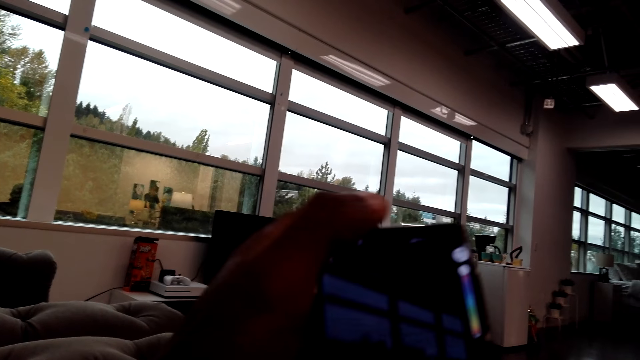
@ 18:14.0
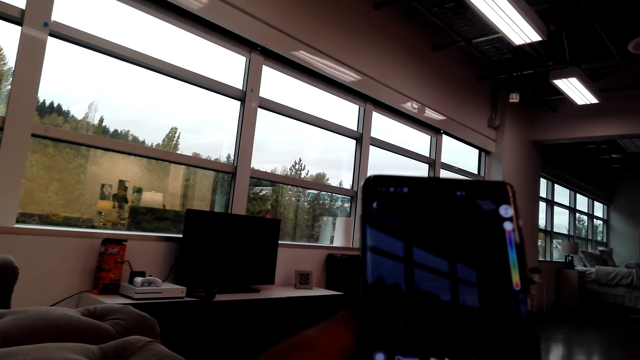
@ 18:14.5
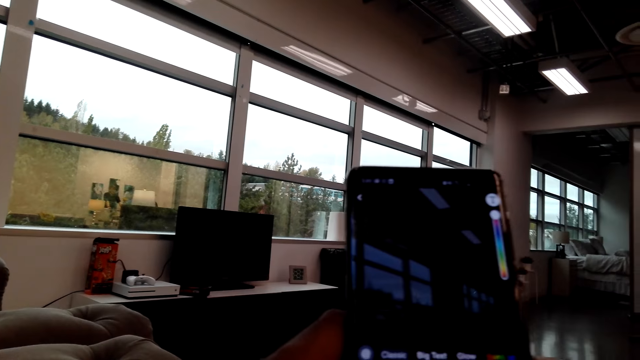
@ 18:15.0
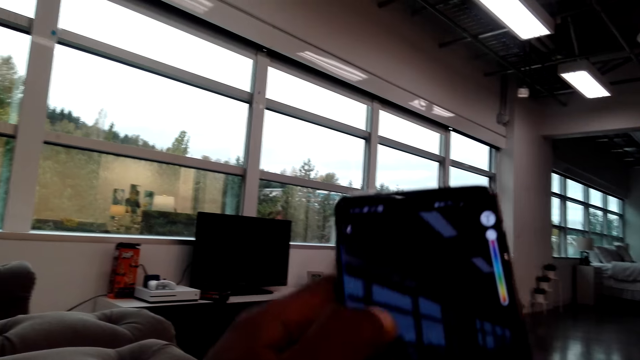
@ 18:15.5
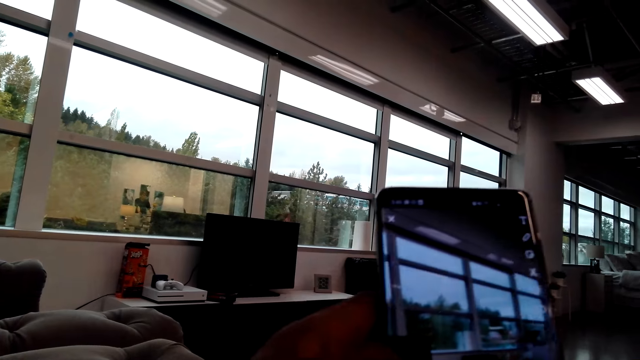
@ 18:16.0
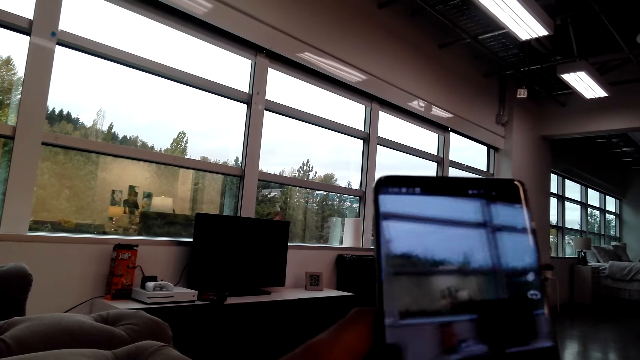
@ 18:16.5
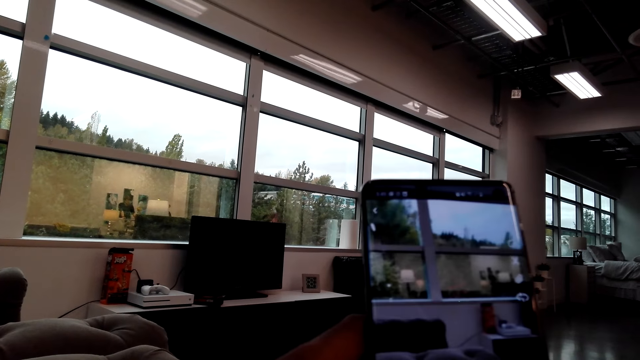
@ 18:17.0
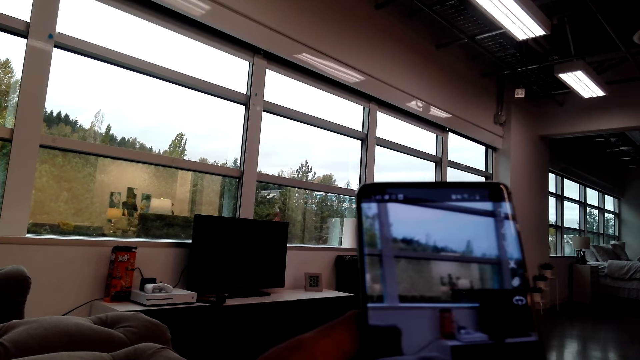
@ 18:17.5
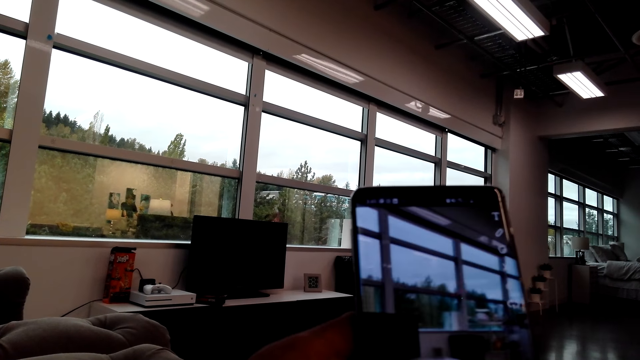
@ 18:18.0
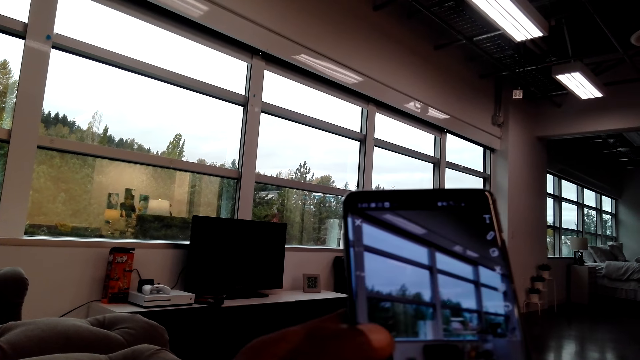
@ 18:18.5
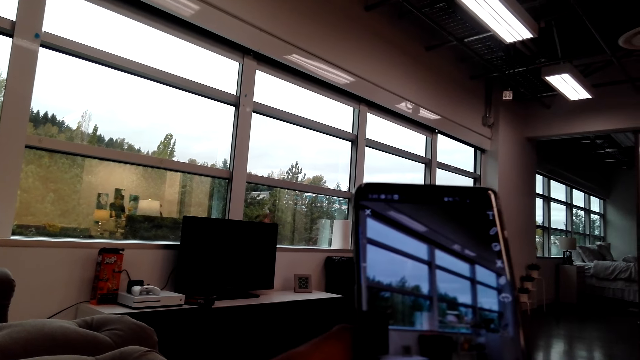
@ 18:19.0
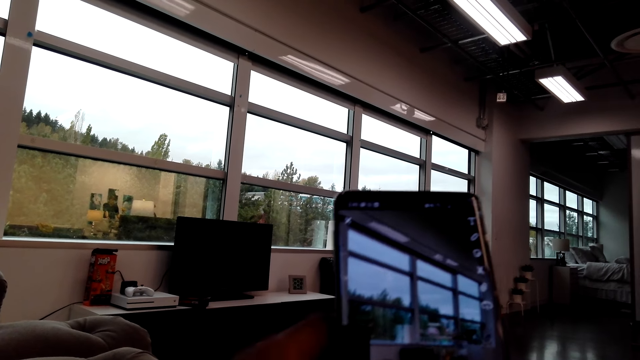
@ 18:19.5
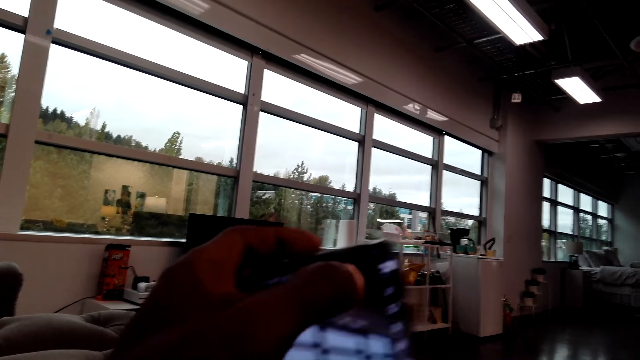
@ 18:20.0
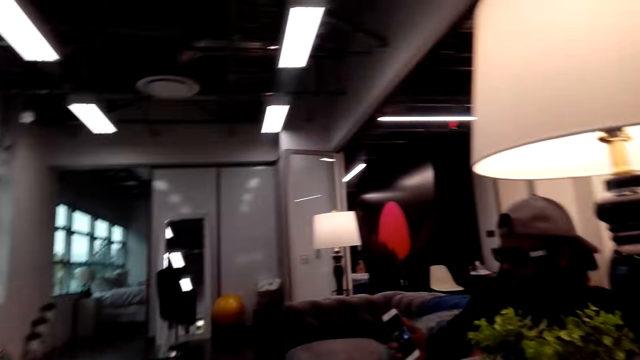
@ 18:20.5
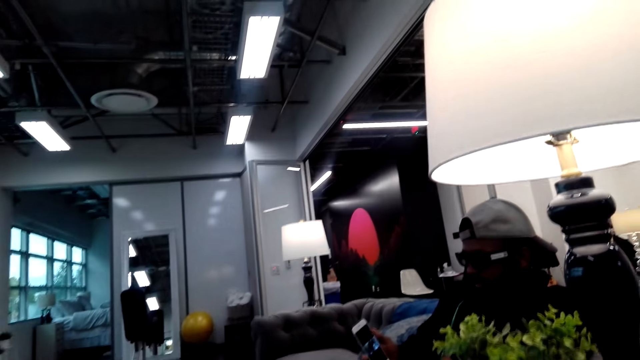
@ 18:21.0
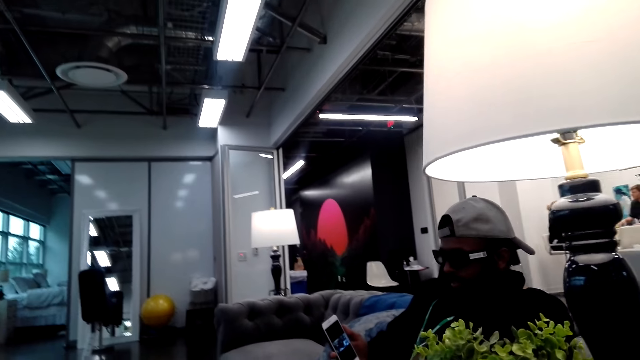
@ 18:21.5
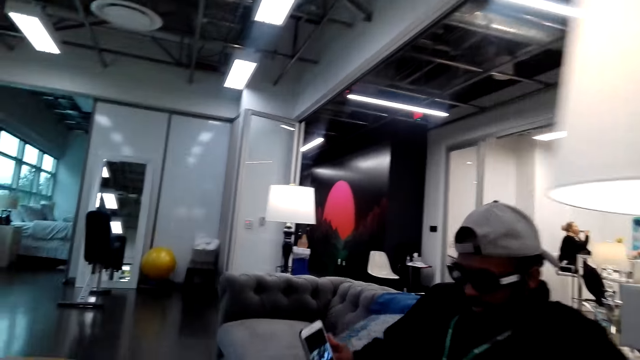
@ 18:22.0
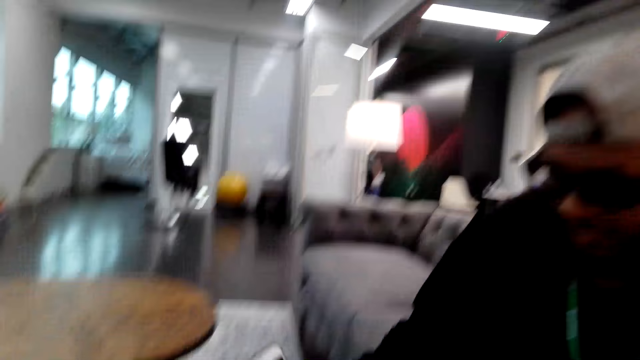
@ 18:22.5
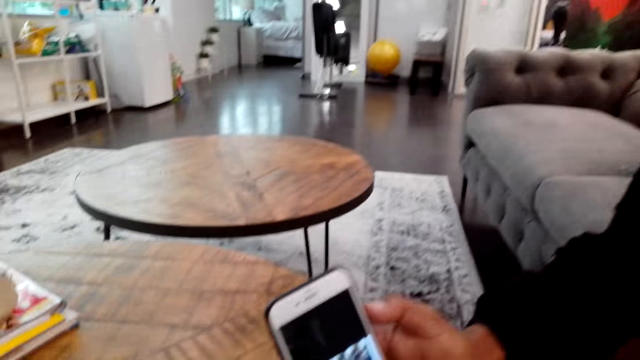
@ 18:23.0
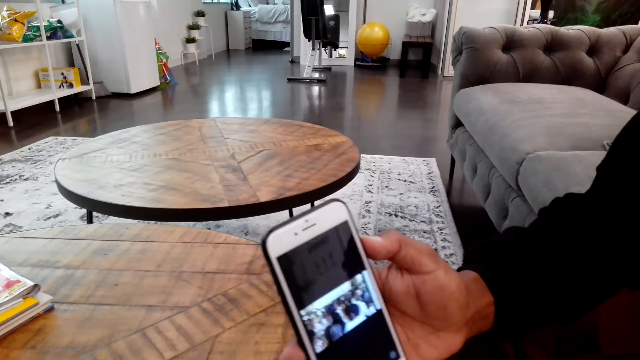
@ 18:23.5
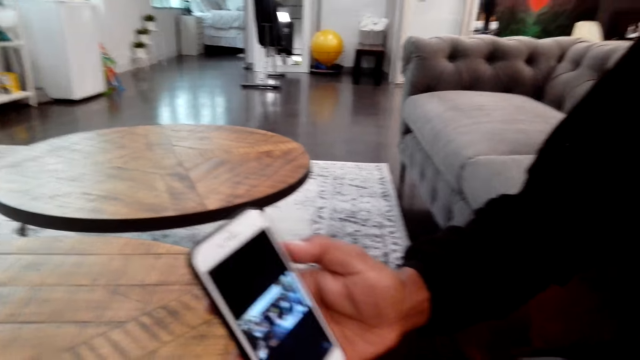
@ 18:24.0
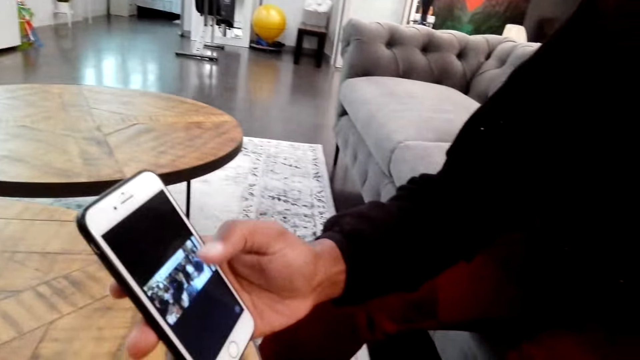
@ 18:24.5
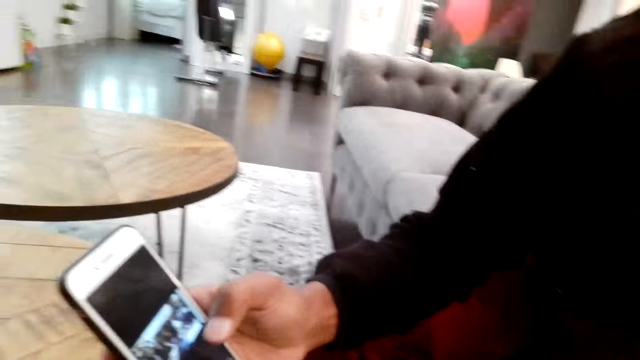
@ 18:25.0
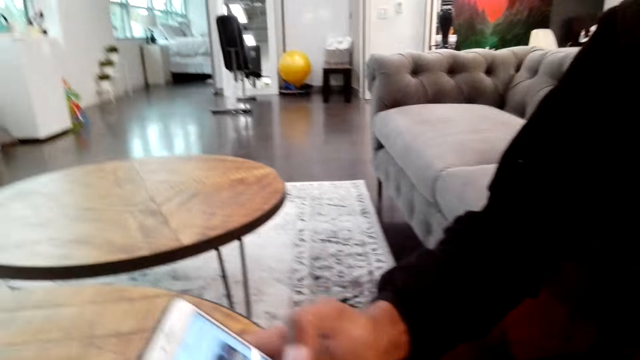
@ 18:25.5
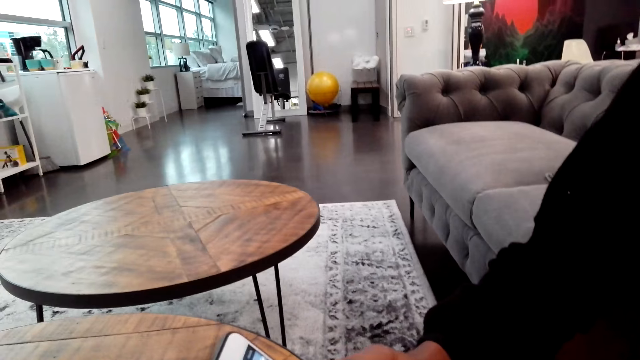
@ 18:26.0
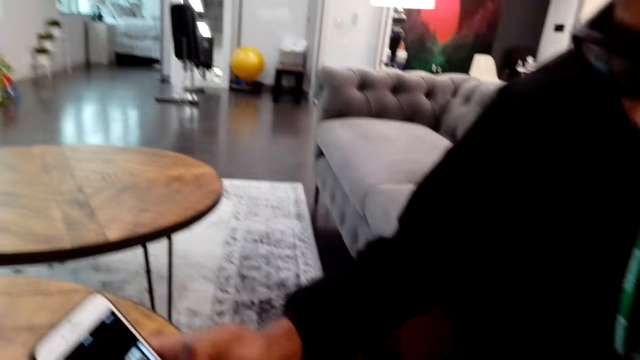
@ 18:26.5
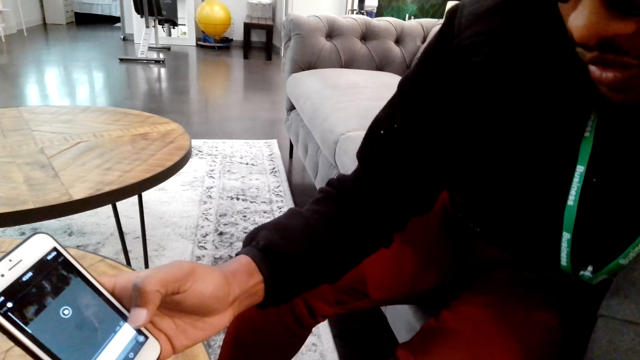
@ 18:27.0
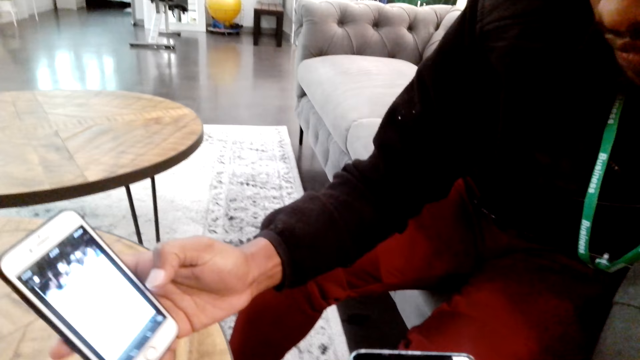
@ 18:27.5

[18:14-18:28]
The camera wearer presses the phone. A man shows the camera wearer a video on his phone.

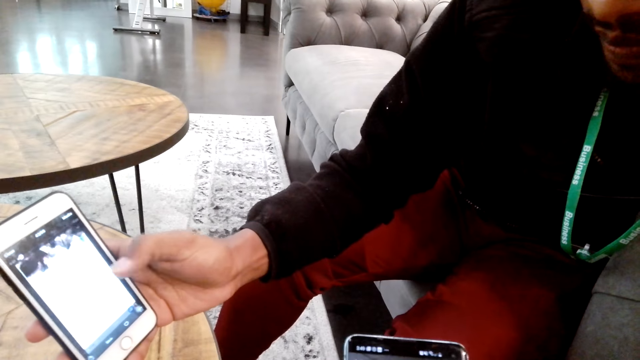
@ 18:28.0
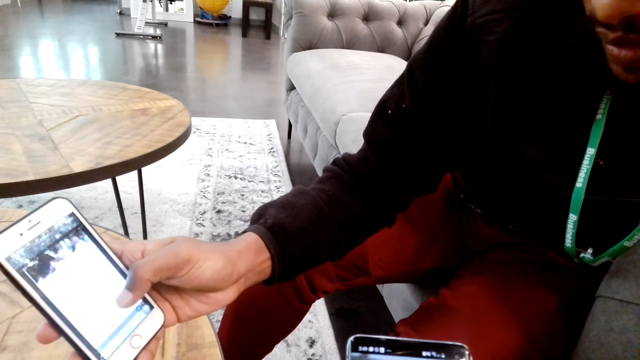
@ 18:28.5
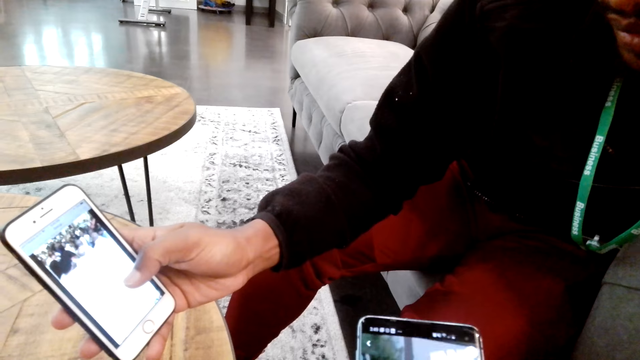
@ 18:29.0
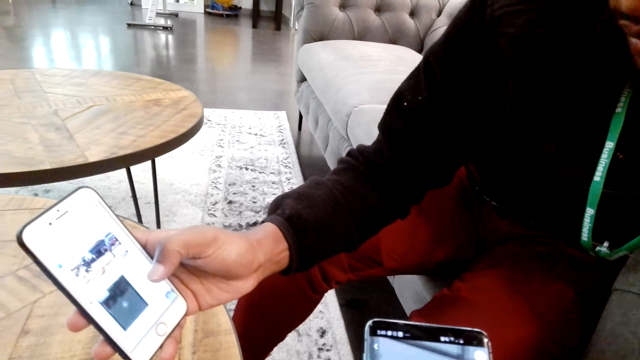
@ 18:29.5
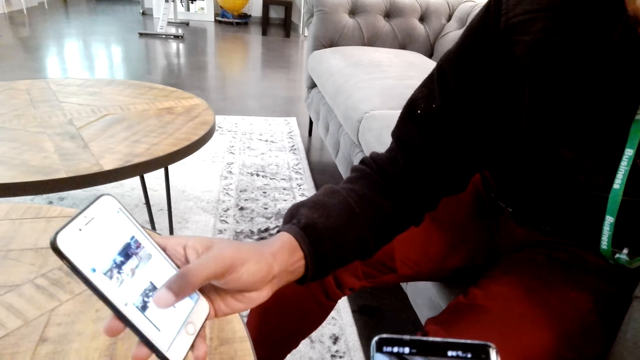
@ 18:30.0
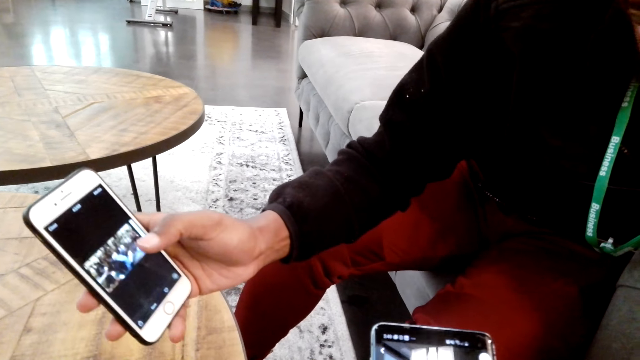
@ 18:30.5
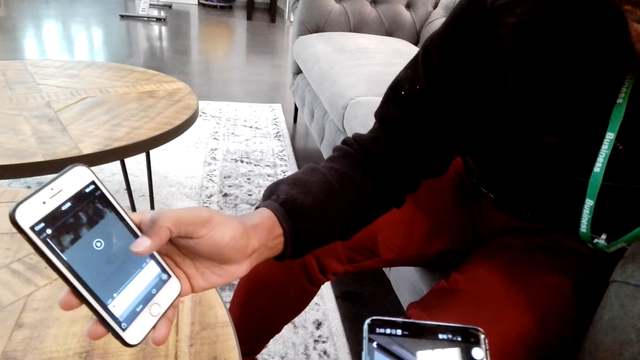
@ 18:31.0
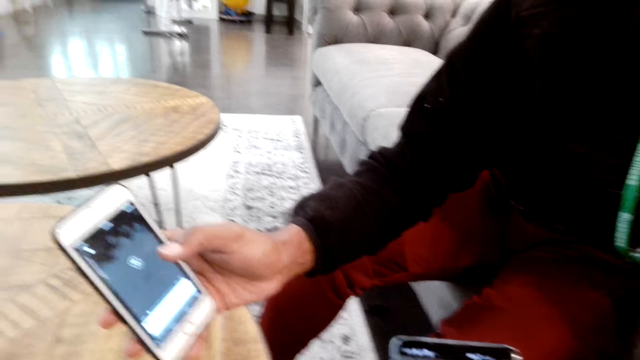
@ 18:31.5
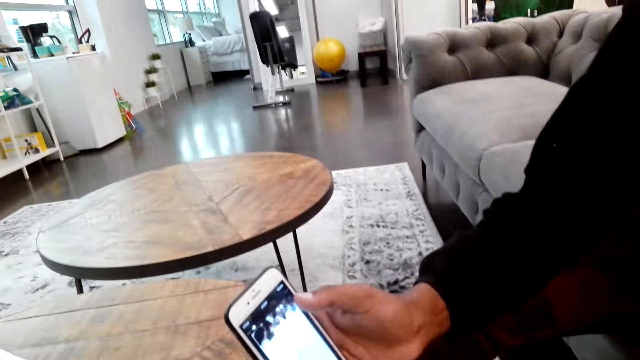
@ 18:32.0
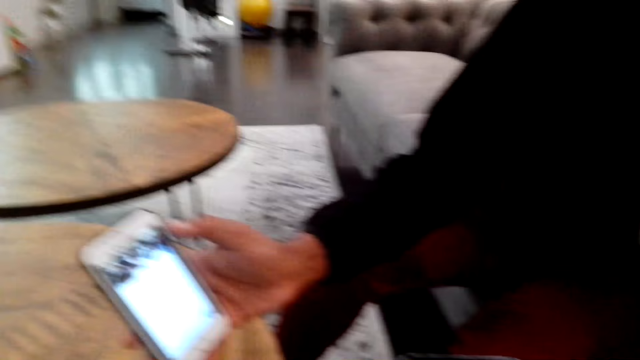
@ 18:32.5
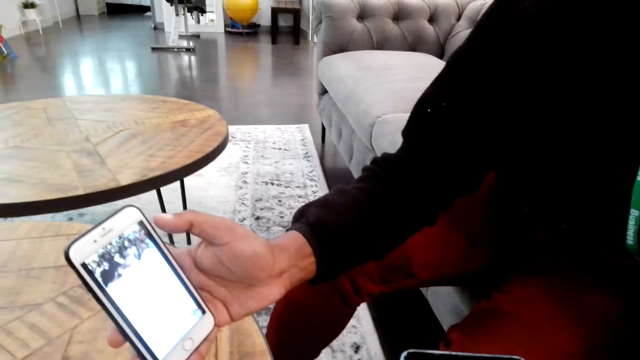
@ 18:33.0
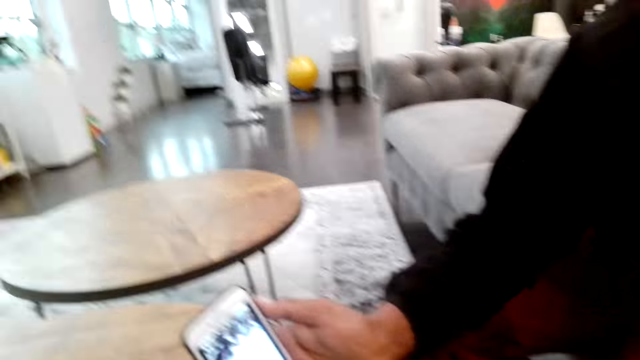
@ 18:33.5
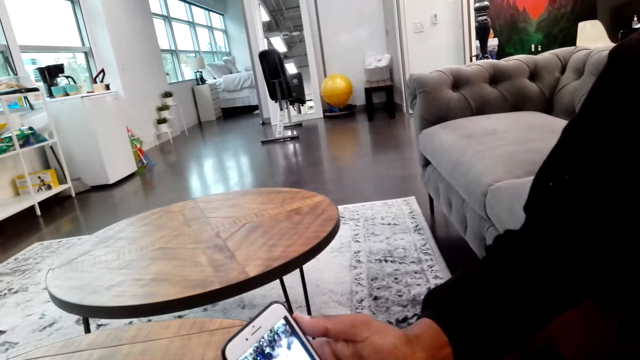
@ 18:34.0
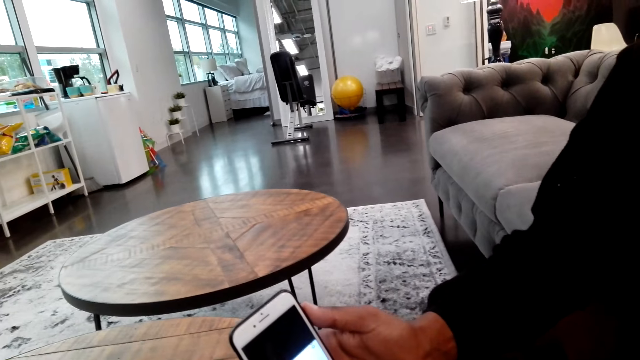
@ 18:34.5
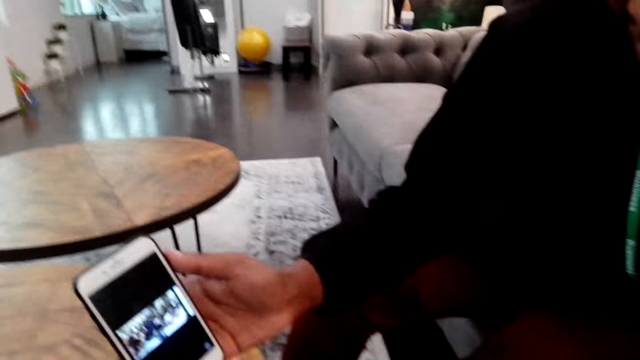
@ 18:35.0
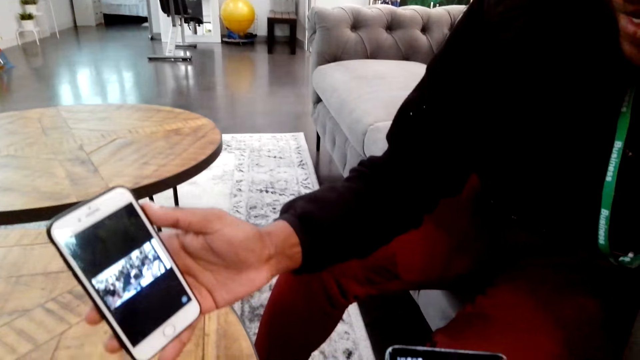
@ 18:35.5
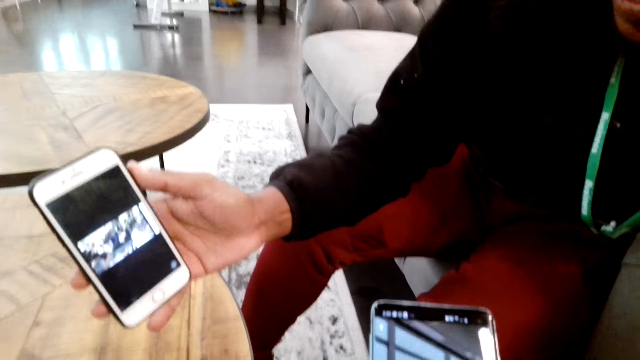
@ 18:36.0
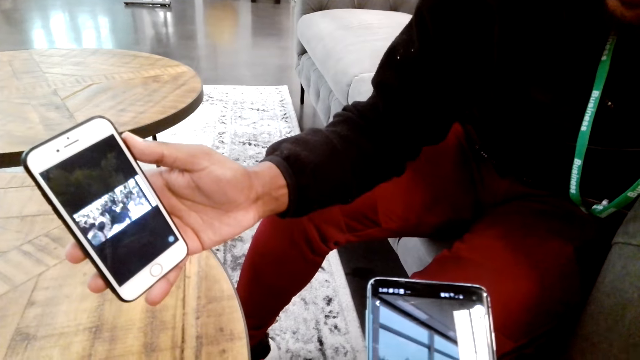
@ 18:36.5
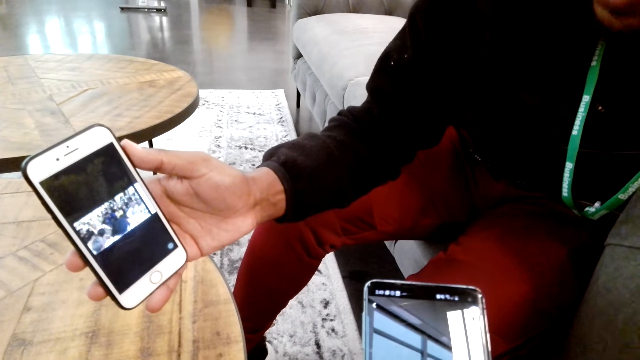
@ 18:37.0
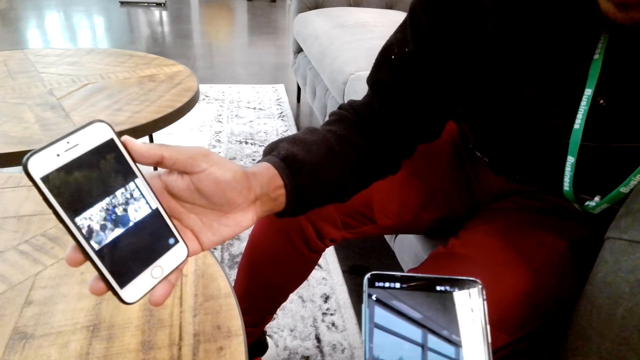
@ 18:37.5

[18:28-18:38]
A man talks to the camera wearer.
